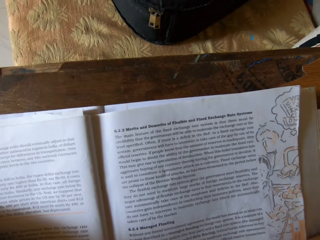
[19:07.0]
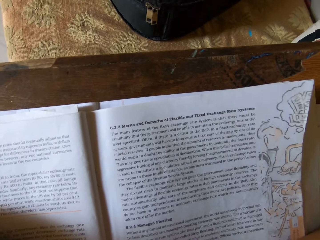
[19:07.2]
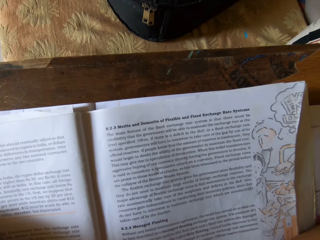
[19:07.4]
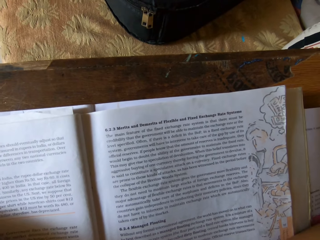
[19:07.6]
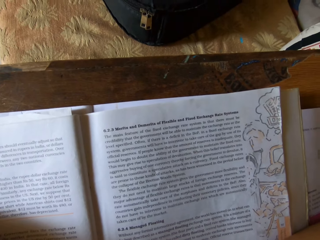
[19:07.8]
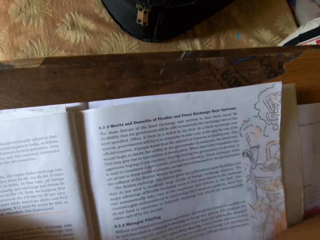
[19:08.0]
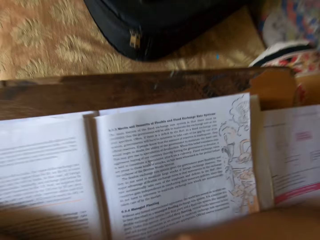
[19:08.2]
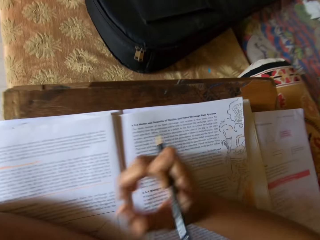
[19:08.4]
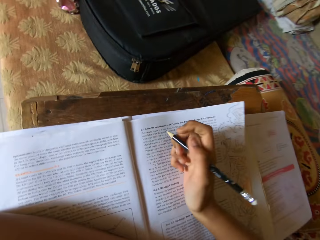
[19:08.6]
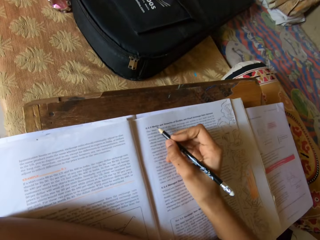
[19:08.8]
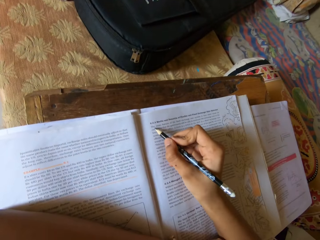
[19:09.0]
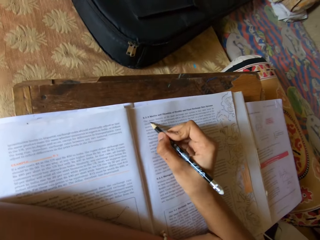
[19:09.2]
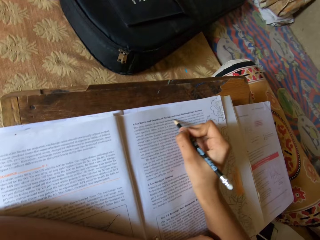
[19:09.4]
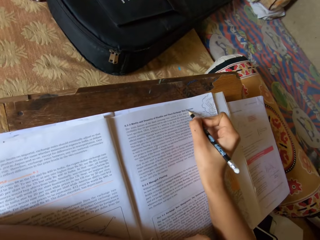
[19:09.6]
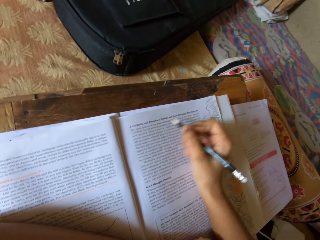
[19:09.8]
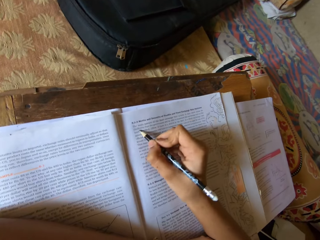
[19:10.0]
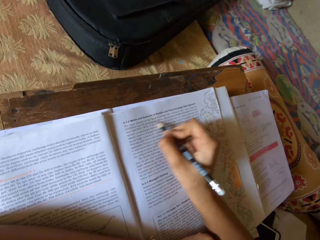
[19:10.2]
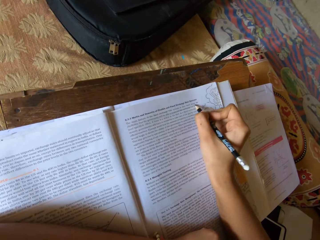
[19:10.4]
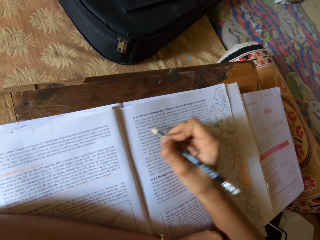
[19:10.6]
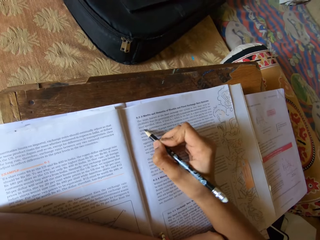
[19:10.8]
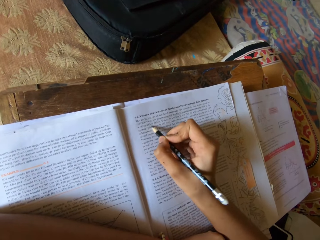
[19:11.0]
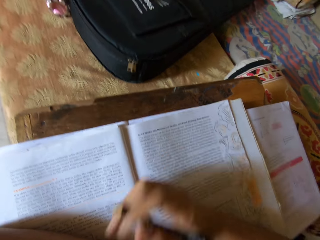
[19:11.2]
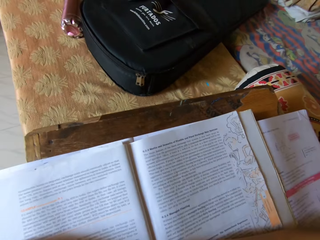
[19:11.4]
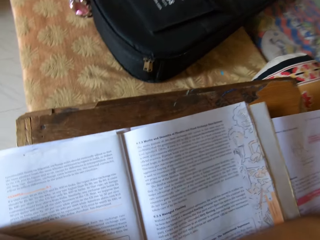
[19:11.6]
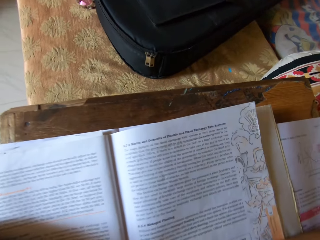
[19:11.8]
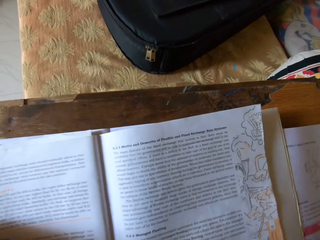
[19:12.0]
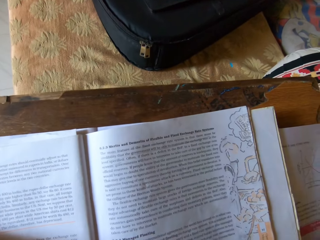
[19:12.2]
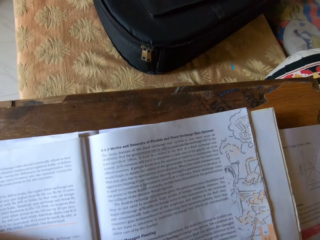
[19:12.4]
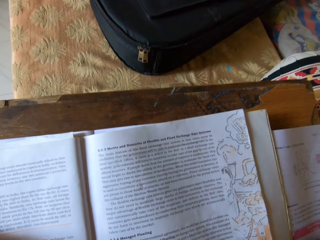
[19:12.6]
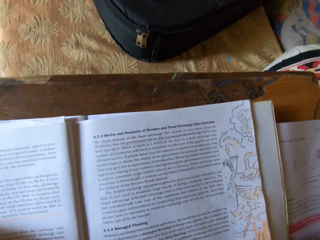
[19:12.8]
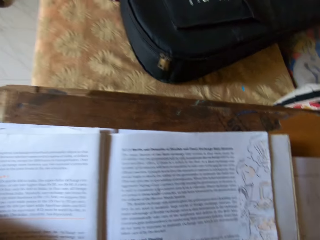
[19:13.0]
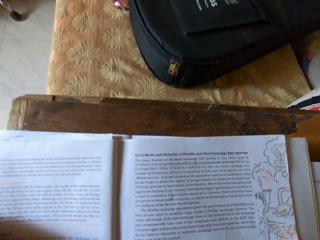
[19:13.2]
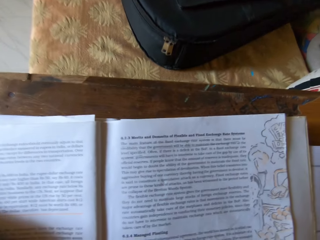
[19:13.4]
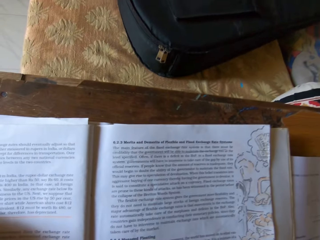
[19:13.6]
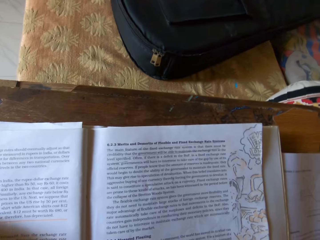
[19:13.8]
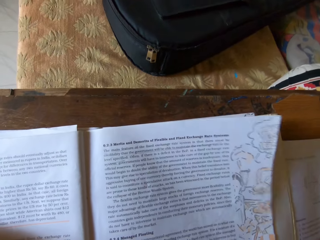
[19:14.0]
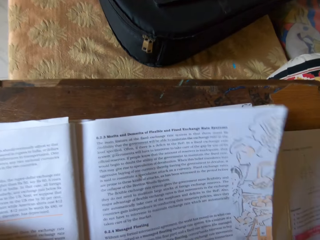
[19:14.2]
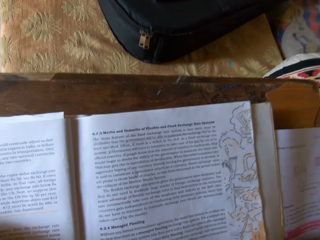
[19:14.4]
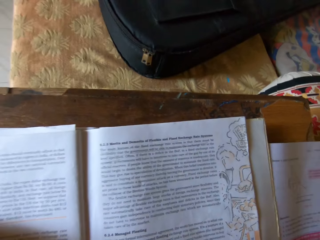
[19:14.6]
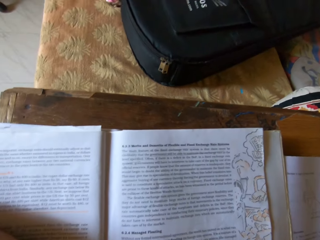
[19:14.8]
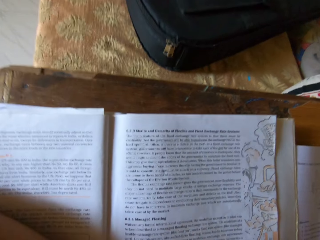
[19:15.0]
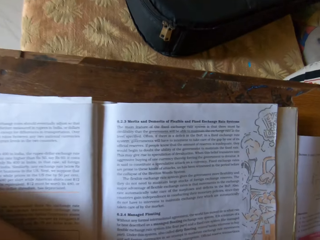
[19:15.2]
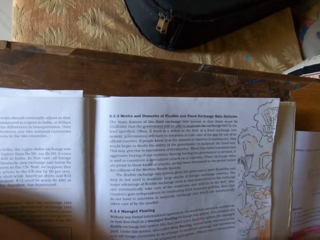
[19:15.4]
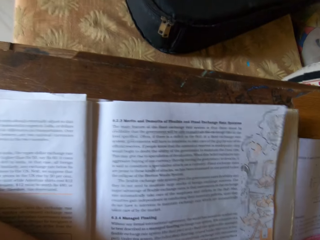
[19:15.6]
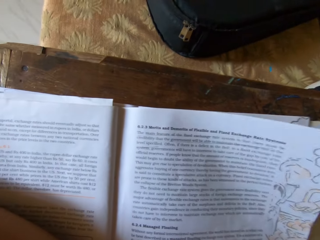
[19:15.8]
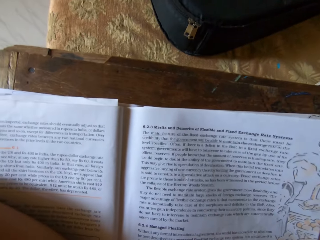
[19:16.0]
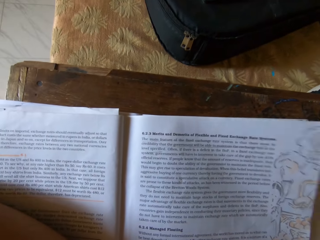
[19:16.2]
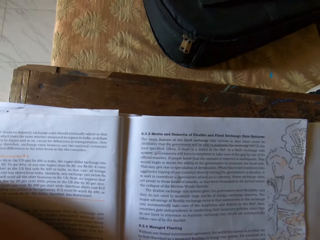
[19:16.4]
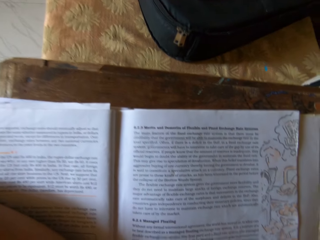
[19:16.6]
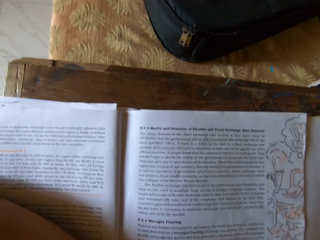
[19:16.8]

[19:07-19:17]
The camera wearer marks a textbook with a pencil. They read the textbook.

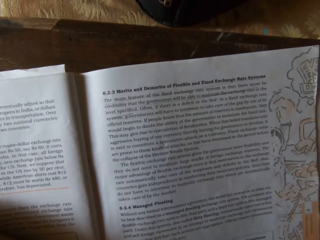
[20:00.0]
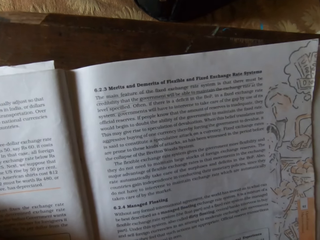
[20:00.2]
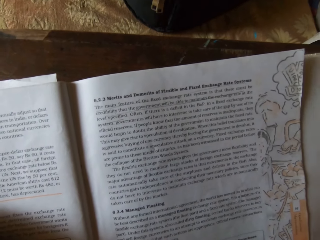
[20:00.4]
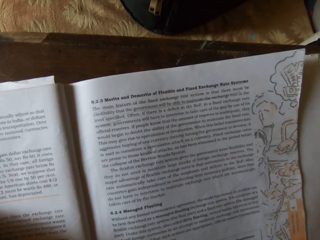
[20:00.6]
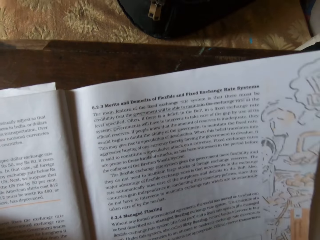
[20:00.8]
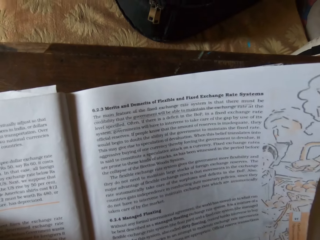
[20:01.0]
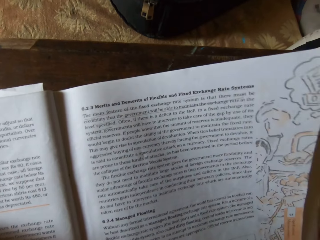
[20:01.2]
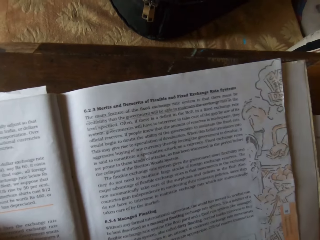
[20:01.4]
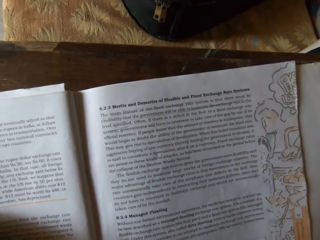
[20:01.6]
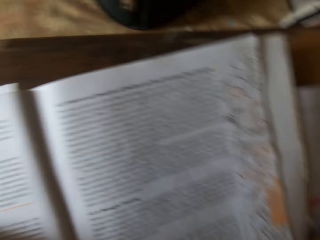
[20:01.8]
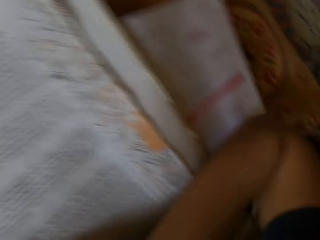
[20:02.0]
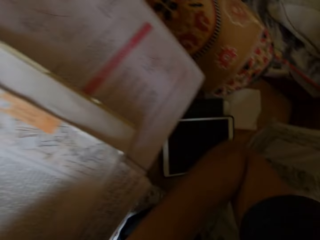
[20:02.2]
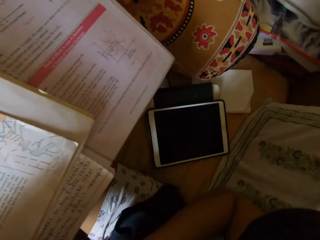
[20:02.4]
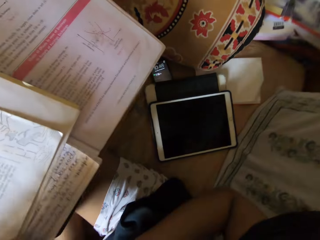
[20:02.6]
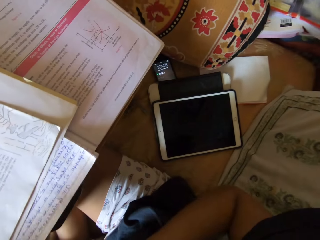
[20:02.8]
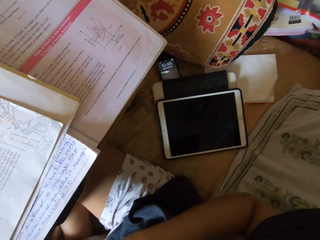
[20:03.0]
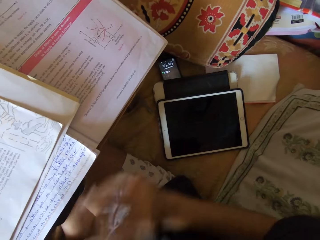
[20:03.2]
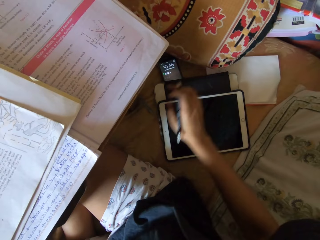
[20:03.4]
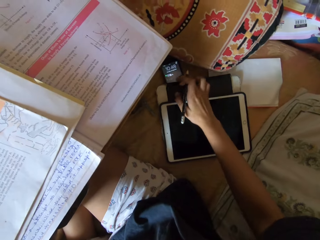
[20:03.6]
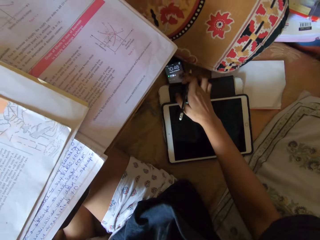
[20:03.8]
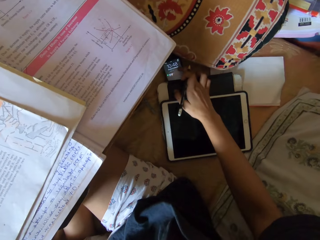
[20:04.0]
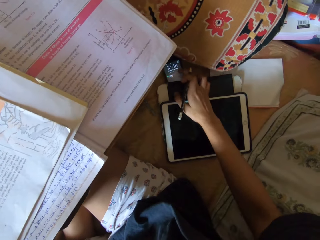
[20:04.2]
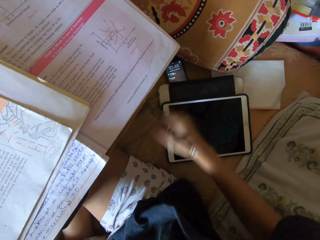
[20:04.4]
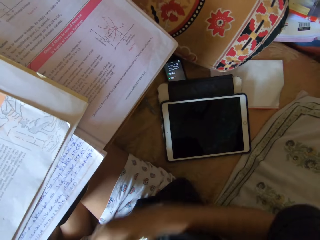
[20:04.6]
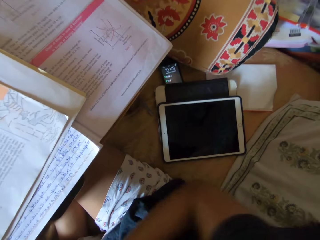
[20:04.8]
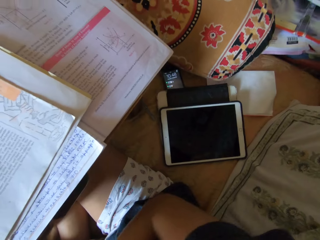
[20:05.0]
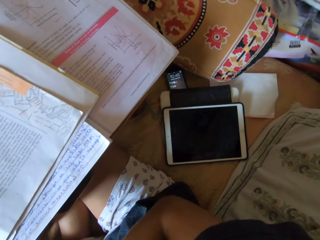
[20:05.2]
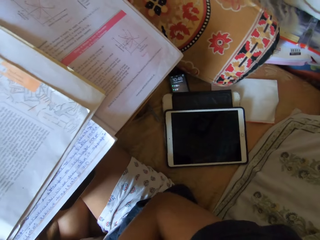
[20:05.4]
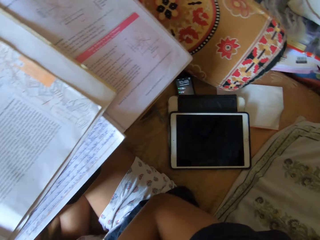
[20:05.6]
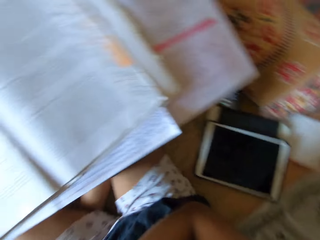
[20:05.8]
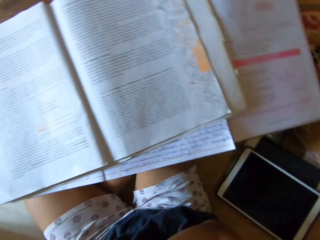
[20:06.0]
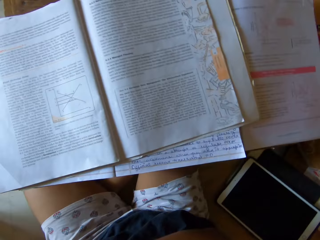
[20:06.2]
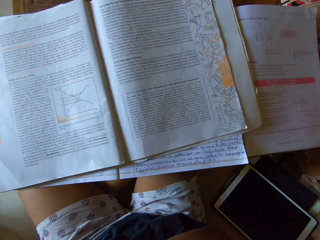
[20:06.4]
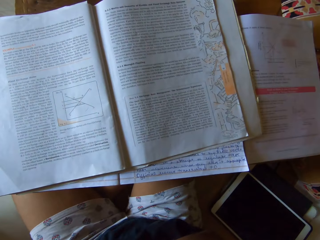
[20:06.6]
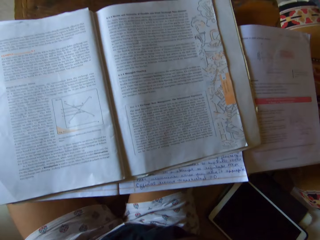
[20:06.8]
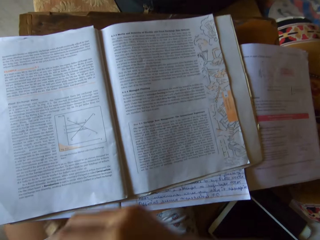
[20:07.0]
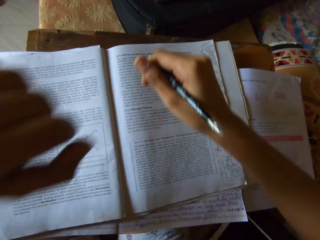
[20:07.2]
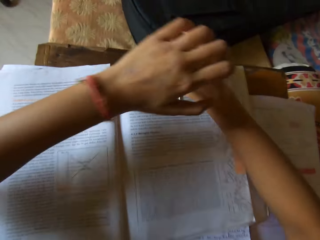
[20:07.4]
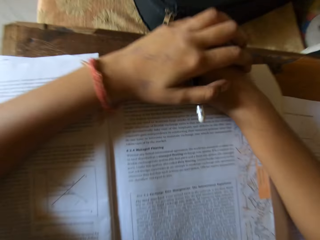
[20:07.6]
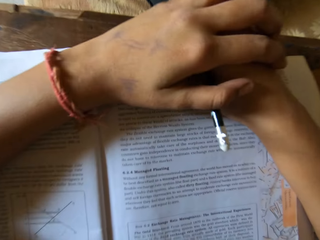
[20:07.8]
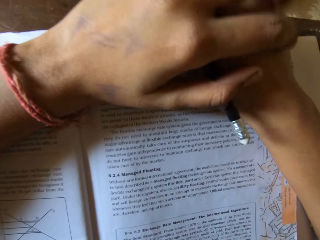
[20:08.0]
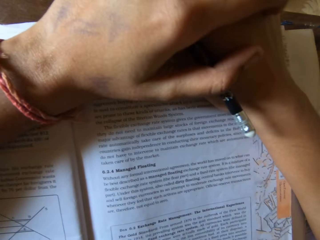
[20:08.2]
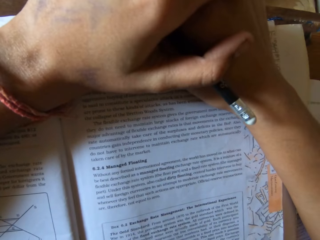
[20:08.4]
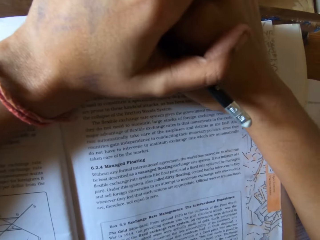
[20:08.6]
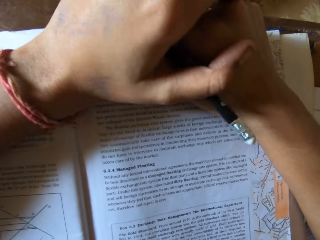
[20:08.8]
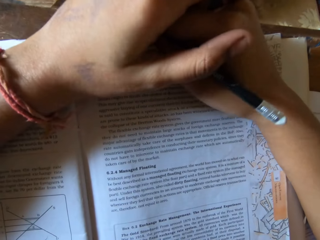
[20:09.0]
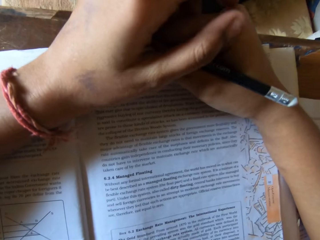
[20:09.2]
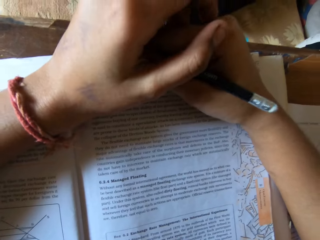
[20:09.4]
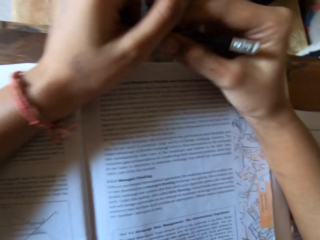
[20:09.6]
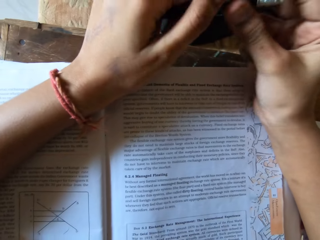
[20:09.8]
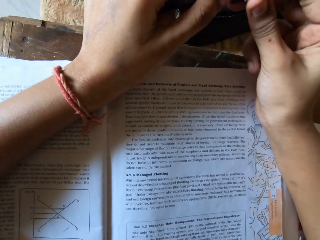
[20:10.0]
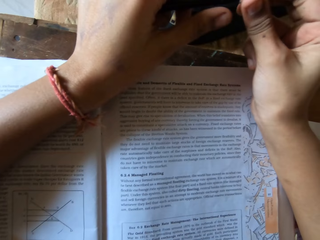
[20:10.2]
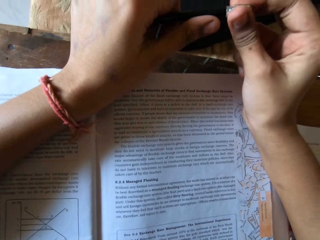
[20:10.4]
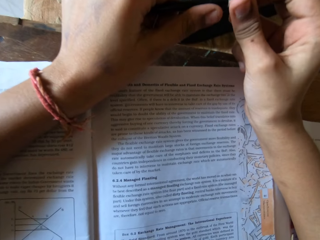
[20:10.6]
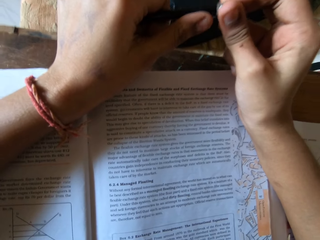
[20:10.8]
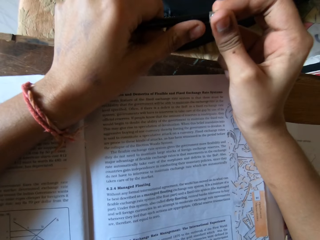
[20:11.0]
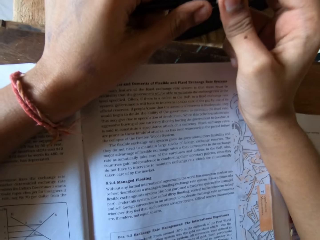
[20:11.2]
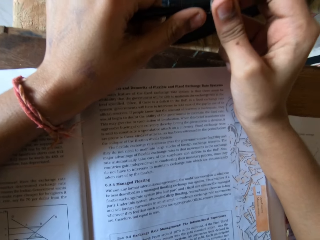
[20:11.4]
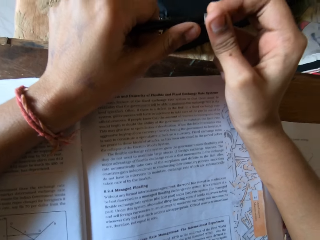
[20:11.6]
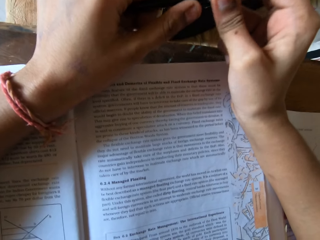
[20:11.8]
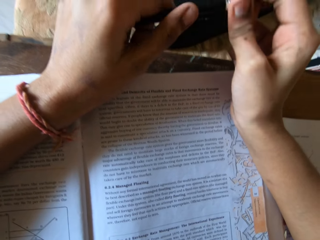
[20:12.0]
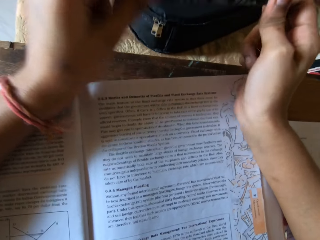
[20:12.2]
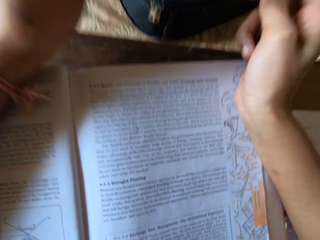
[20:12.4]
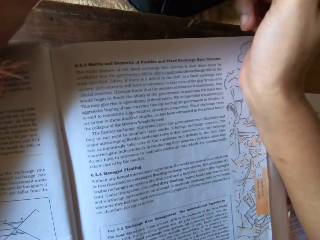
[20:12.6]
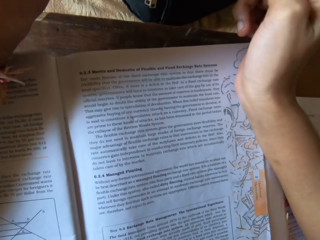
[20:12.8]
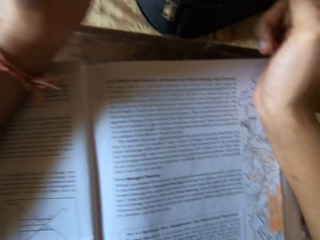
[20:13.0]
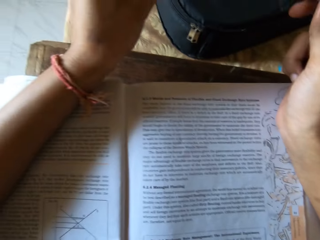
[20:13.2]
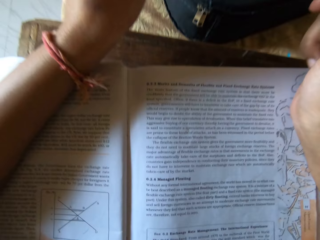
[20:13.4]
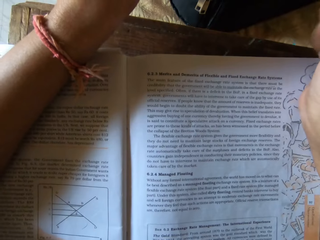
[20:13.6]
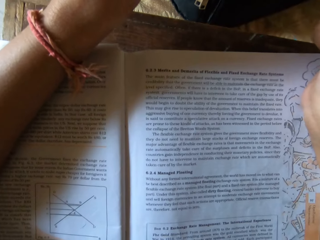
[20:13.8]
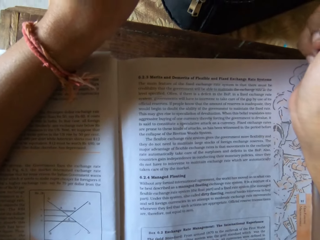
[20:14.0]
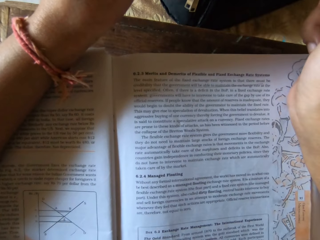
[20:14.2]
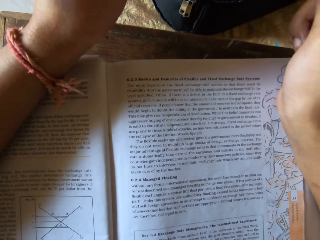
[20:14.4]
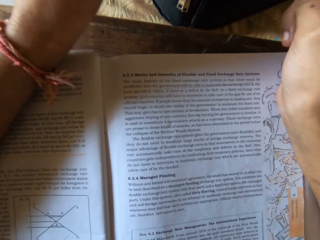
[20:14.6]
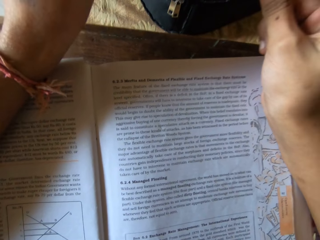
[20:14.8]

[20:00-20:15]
The camera wearer removes the elbow. They touch a phone. They press the phone on the floor. They place hands on a book.
